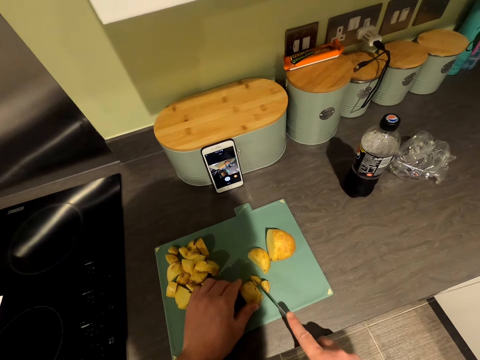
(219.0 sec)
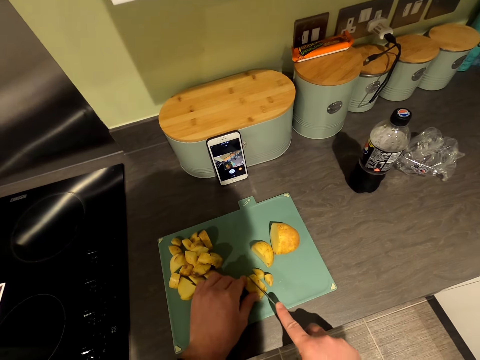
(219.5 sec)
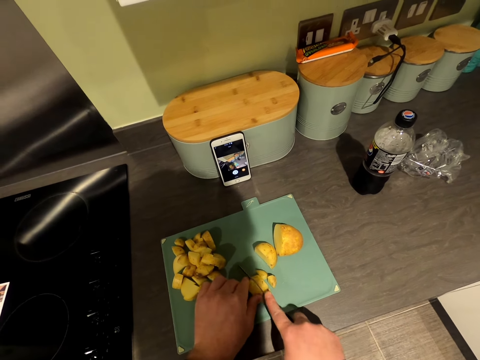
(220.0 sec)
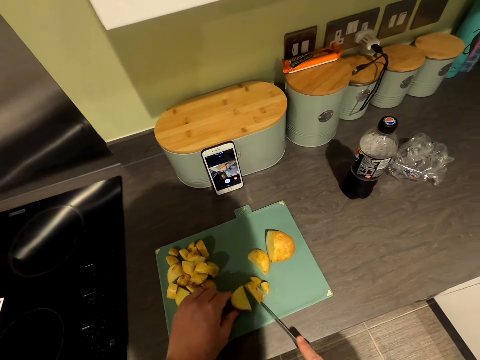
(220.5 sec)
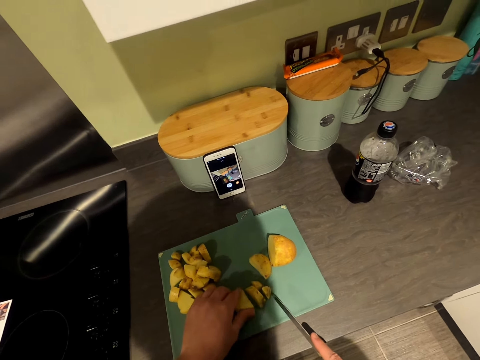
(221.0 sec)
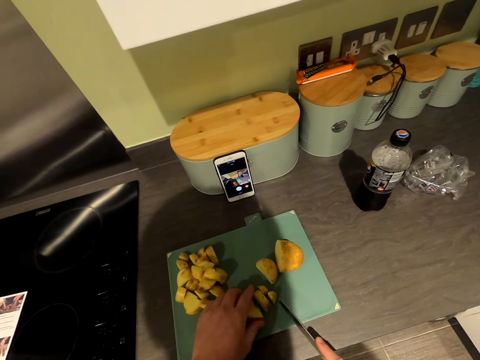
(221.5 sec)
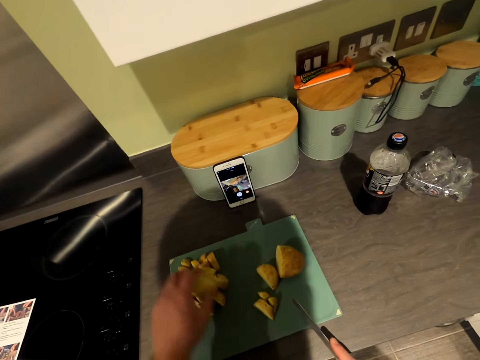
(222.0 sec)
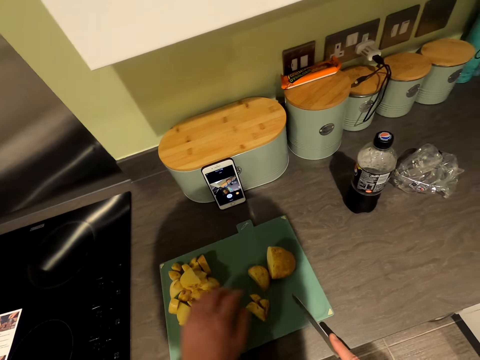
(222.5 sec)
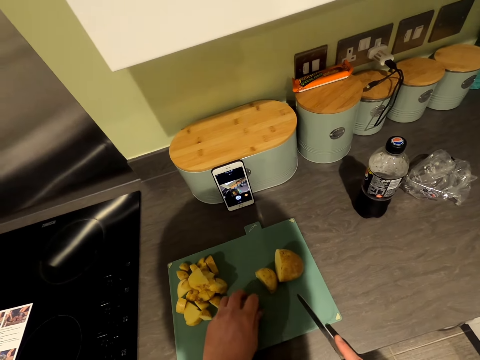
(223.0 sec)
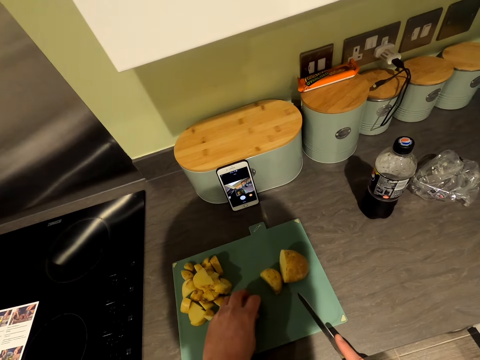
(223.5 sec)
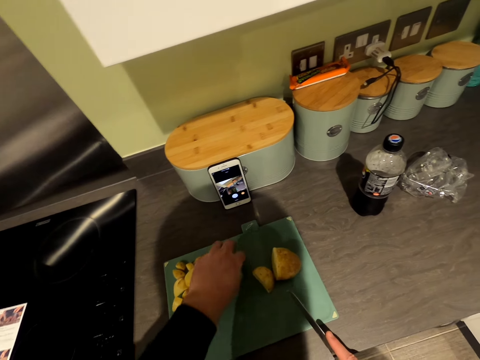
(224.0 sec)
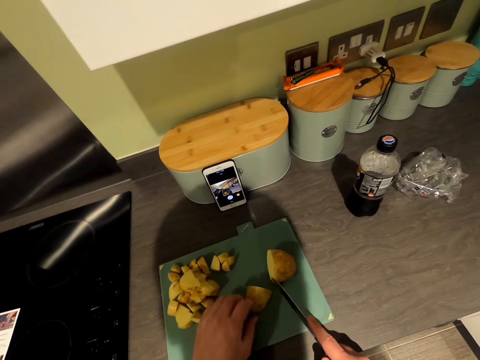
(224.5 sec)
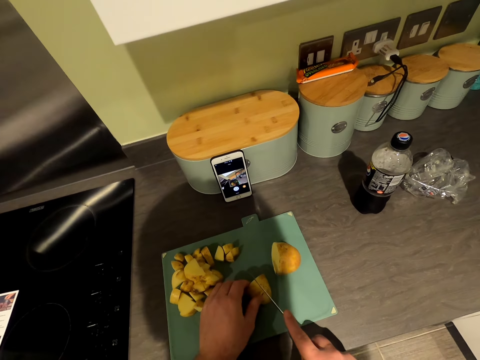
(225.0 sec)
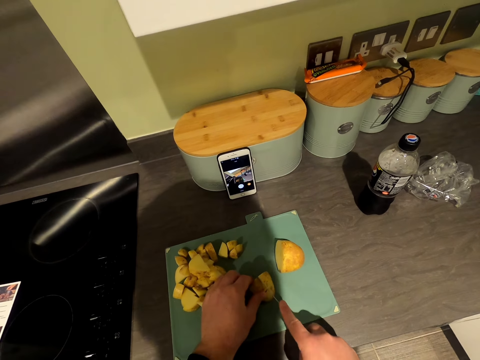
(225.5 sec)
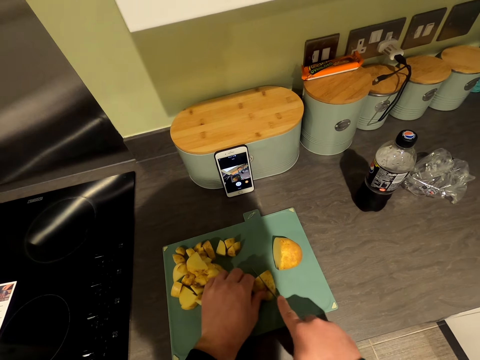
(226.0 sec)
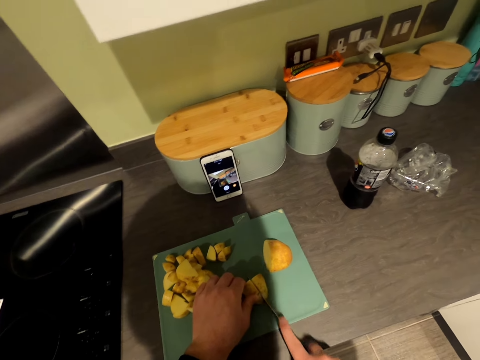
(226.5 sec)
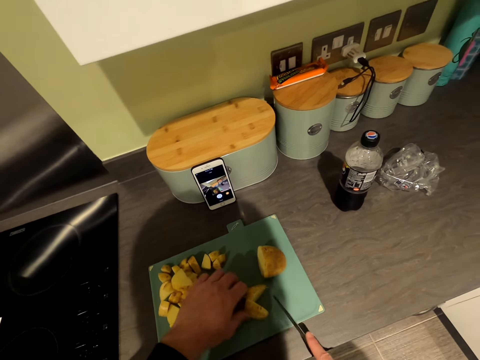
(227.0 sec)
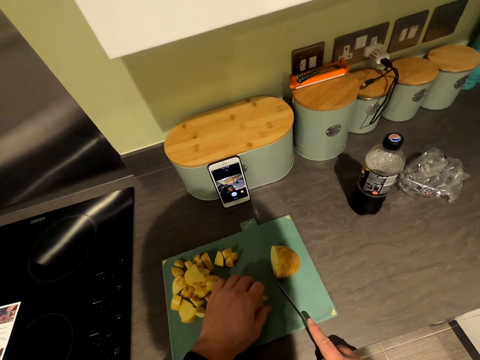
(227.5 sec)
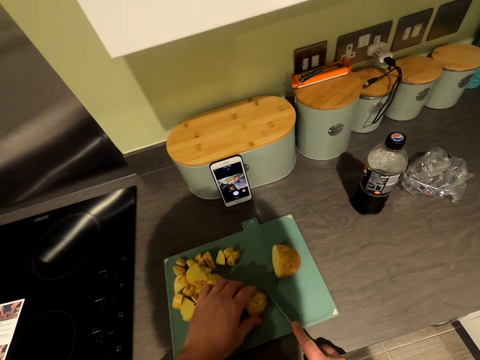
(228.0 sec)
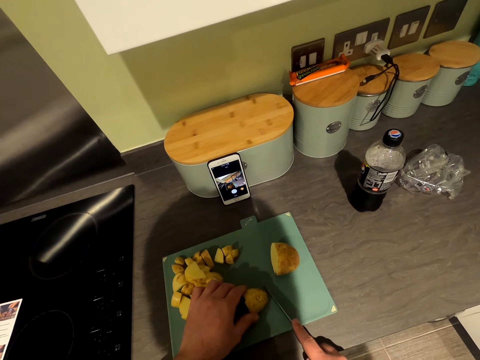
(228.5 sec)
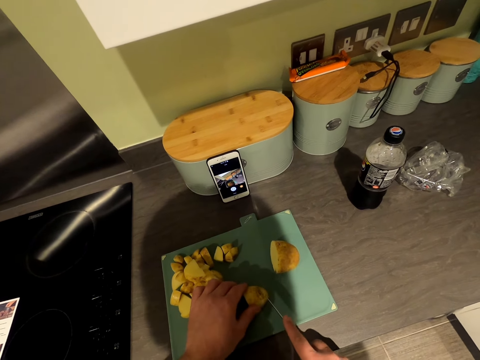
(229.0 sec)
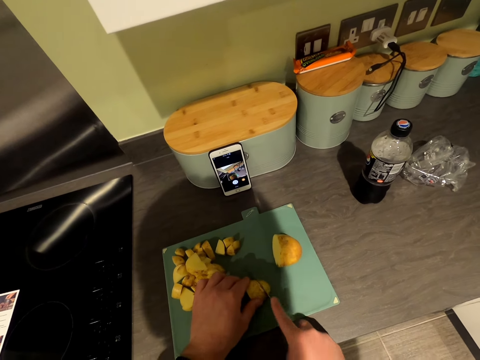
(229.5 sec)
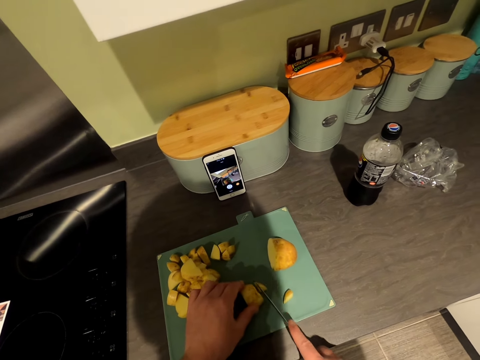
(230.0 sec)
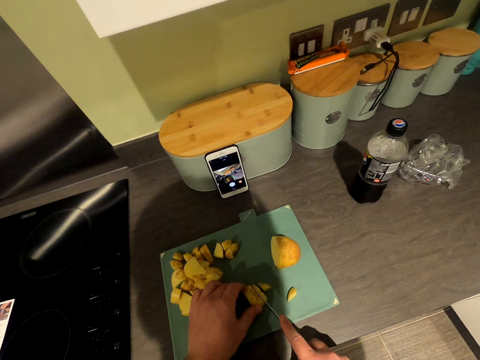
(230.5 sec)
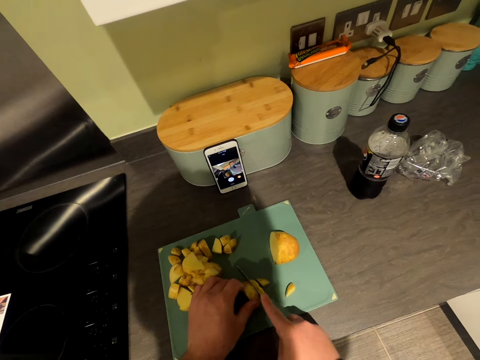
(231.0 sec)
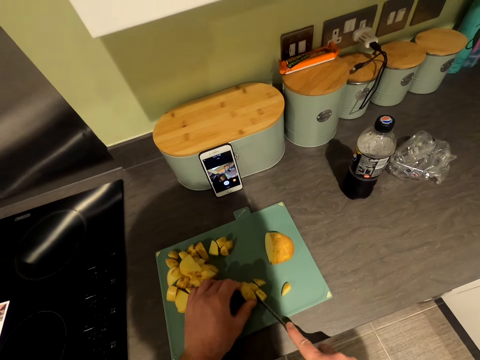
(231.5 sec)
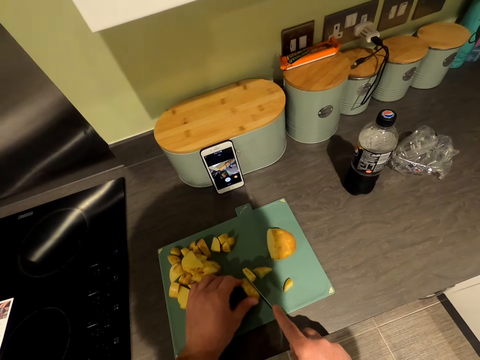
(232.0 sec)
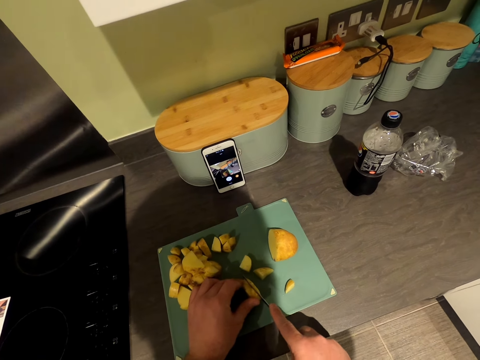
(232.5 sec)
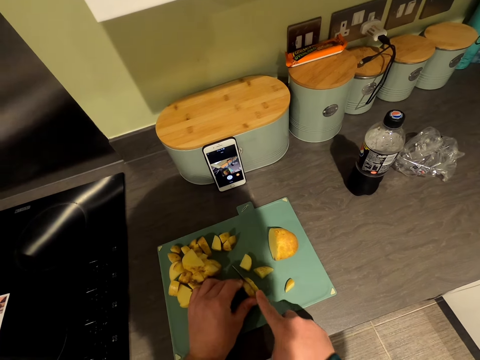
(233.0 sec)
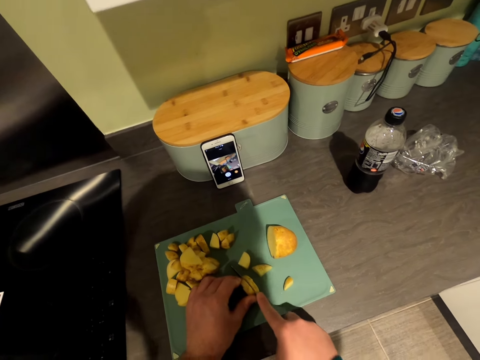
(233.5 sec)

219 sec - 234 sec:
The camera wearer puts aside the cut potatoes. They move the cut potatoes. They put aside the cut potatoes. They take a piece of potato. They divide the potato. They chop the potato into small pieces.

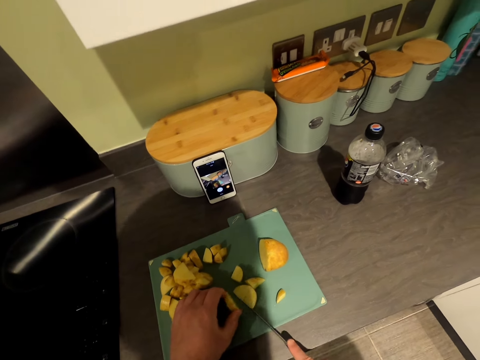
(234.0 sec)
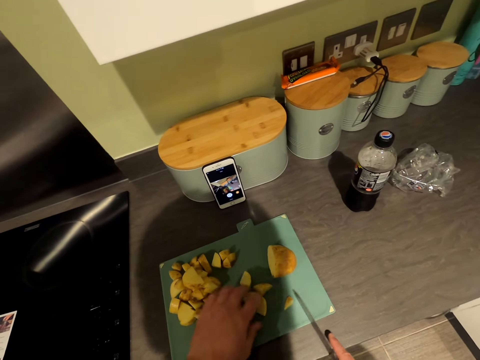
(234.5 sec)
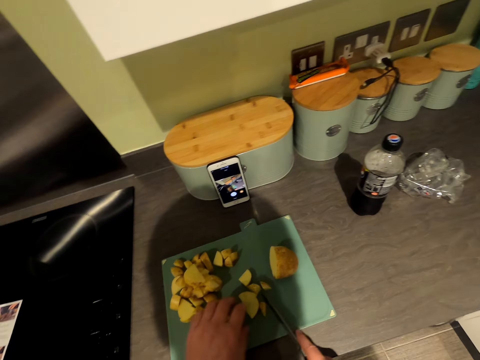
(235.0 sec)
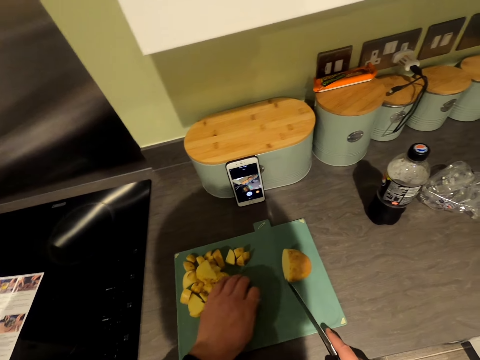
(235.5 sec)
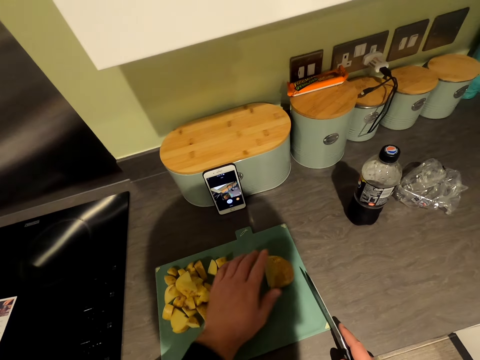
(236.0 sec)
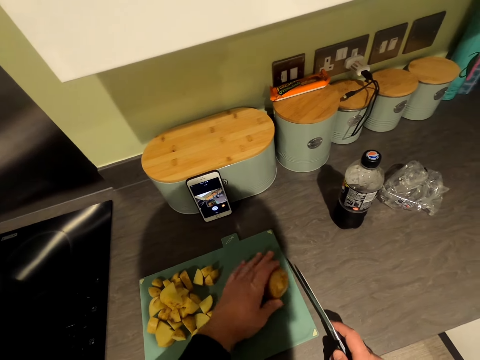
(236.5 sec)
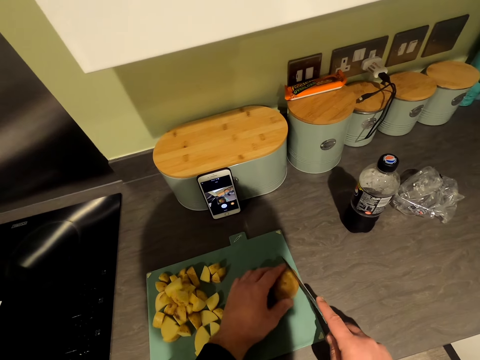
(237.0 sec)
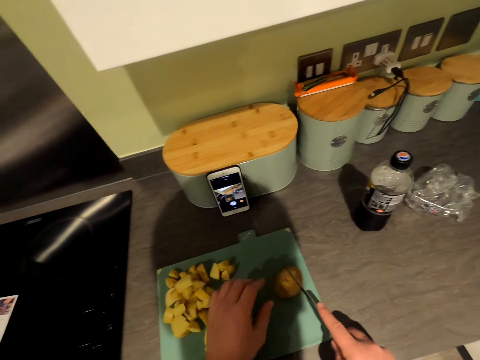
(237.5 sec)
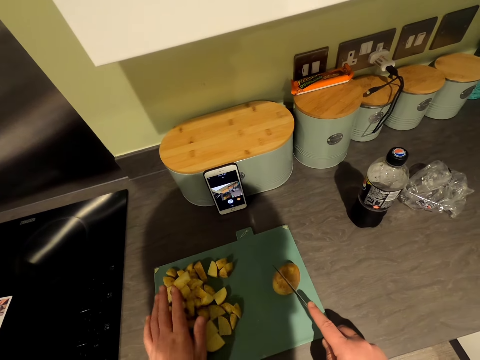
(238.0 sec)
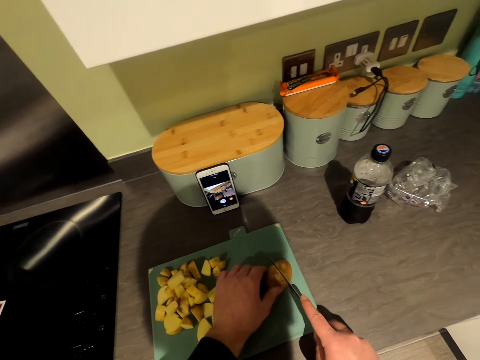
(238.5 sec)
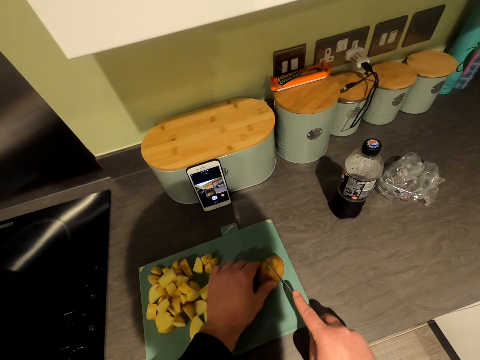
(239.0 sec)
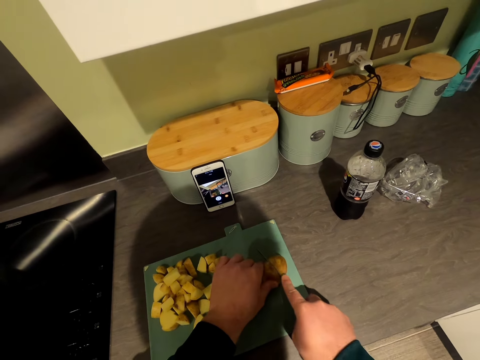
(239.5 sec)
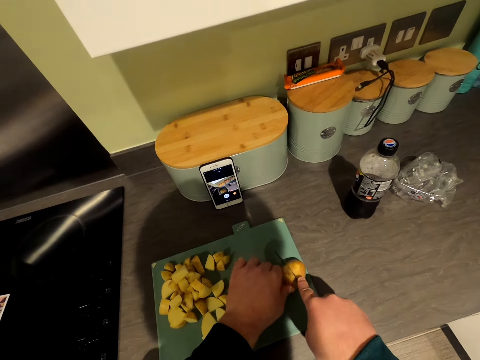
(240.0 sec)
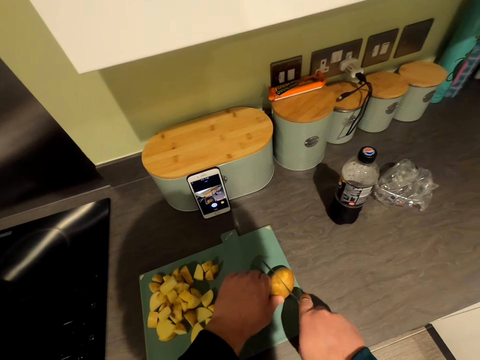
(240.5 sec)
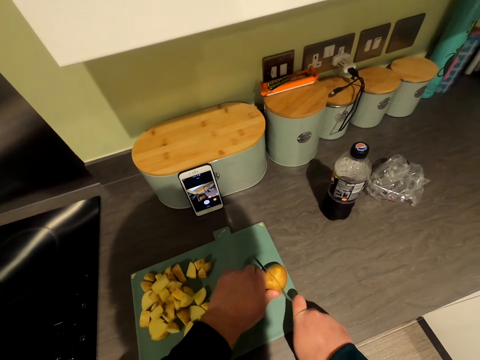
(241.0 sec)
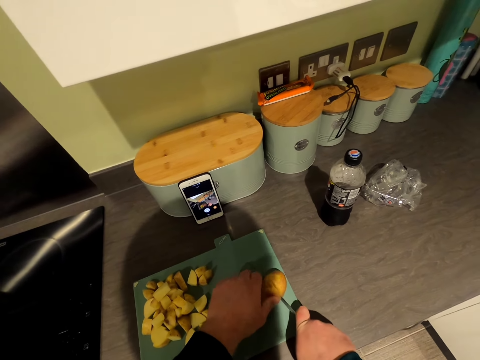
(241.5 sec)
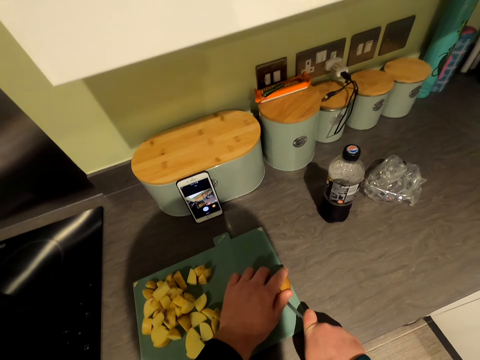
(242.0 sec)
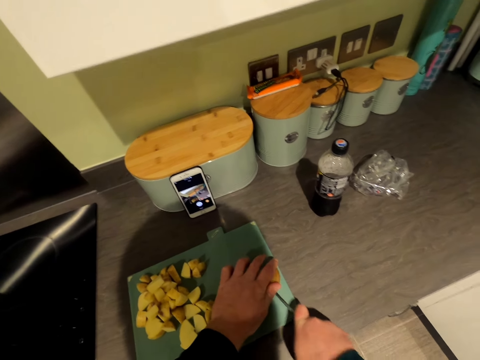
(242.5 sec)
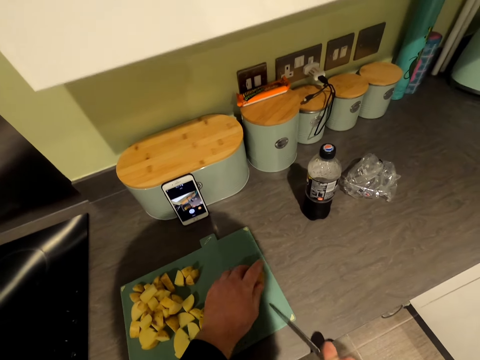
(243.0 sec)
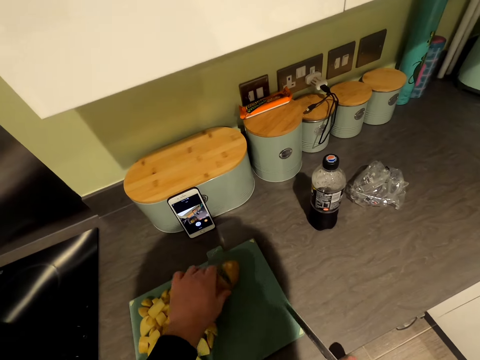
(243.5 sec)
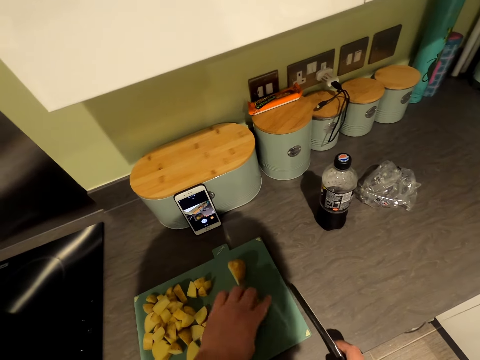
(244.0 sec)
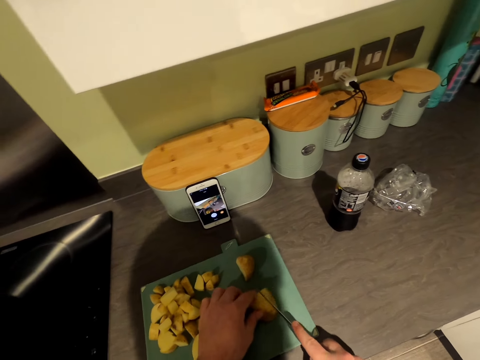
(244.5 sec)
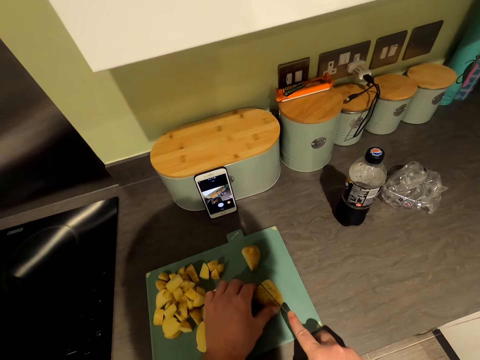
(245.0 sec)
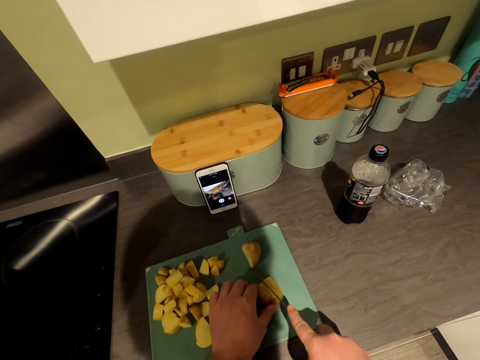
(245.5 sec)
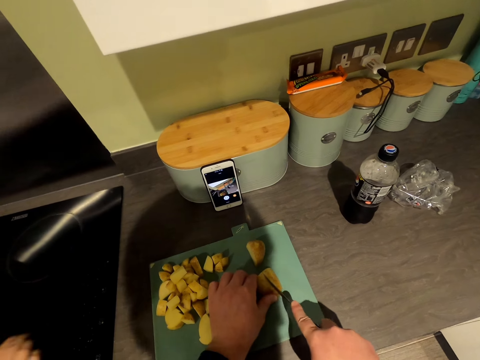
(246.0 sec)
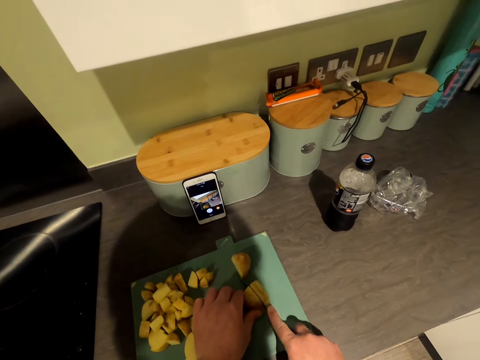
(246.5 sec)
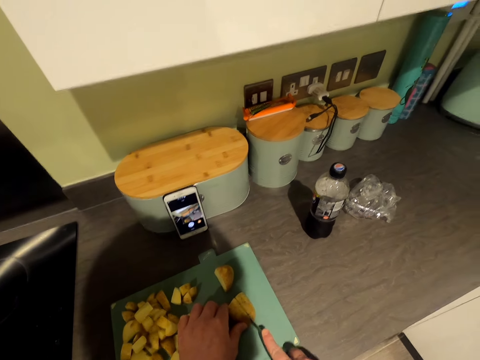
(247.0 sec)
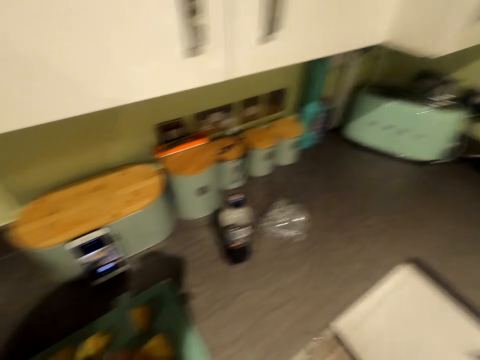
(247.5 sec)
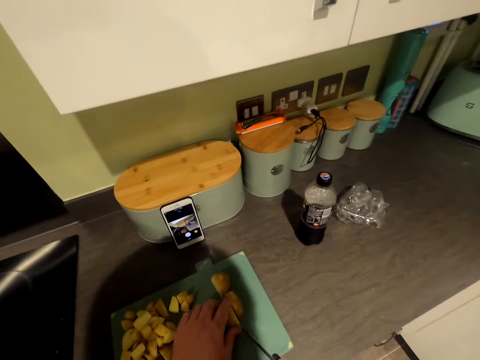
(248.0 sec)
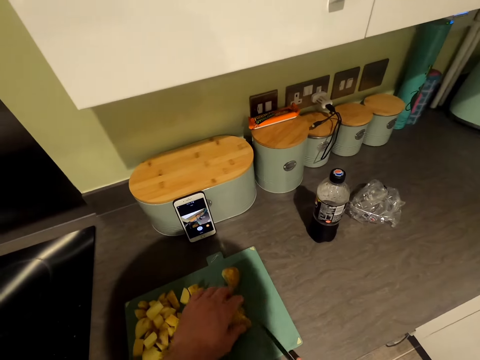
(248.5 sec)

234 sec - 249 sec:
The camera wearer puts aside the cut potatoes. They take a piece of potato. They hold the cut potatoes. They divide the potato. They put aside the other half of the potato. A person talks in the kitchen. The camera wearer chops the potato into small pieces. They talk in the kitchen.
